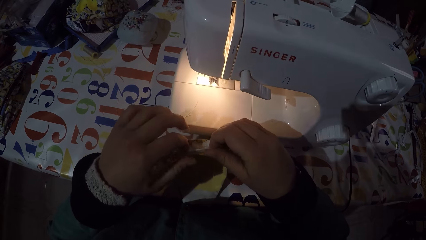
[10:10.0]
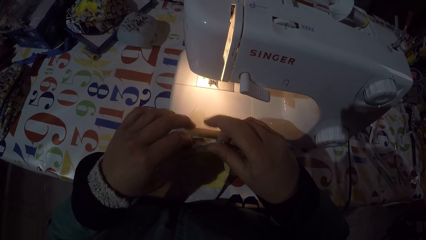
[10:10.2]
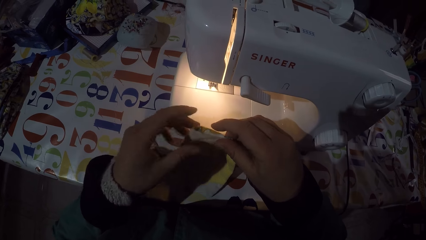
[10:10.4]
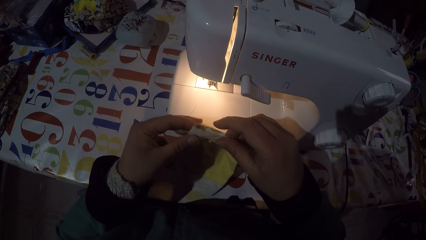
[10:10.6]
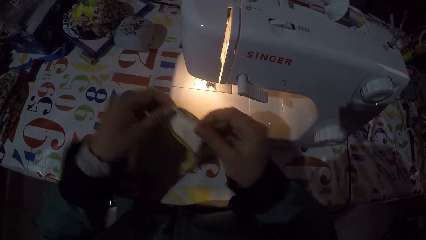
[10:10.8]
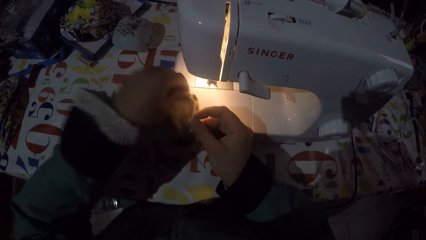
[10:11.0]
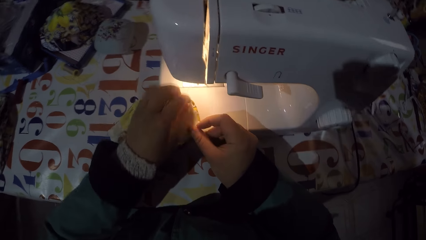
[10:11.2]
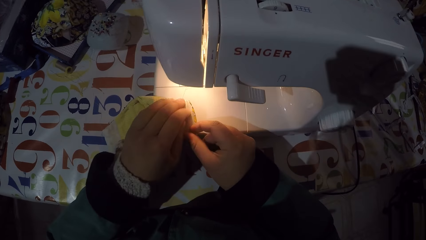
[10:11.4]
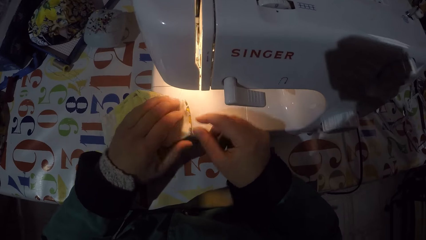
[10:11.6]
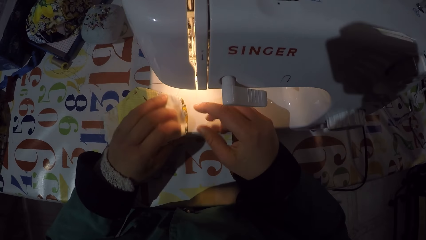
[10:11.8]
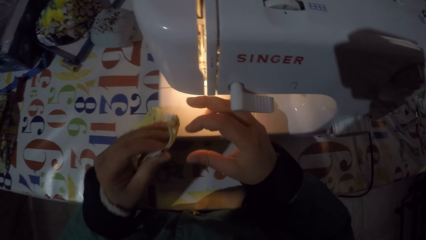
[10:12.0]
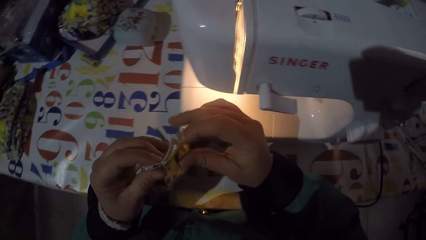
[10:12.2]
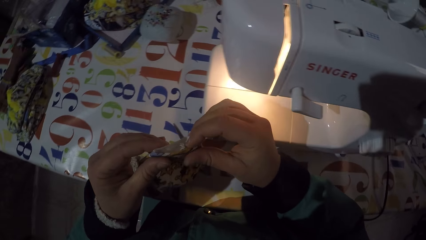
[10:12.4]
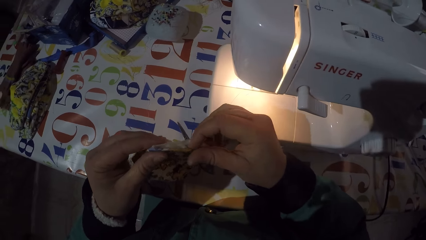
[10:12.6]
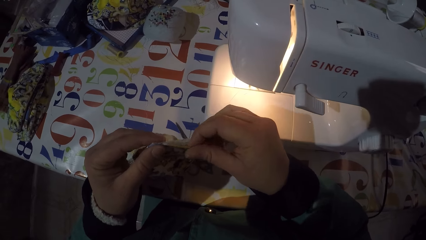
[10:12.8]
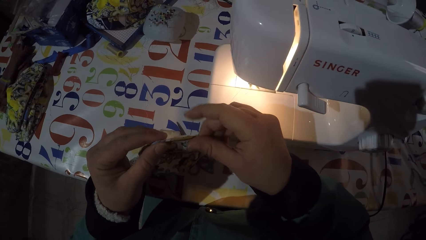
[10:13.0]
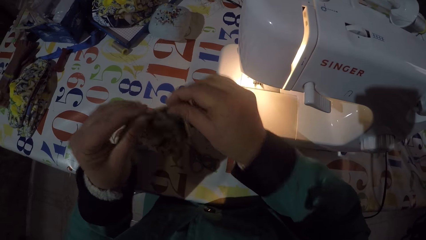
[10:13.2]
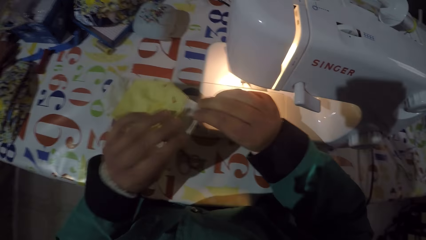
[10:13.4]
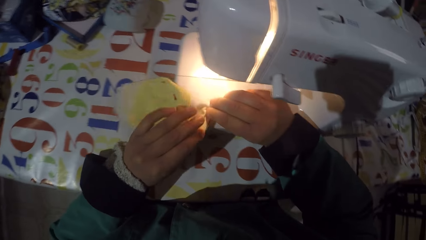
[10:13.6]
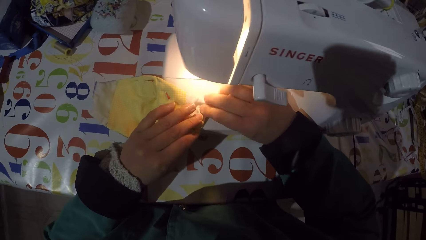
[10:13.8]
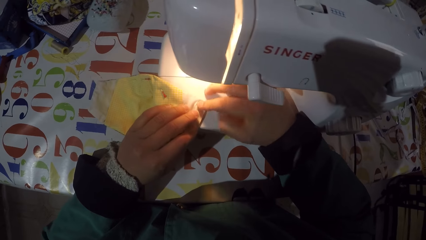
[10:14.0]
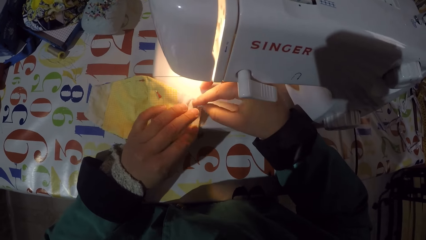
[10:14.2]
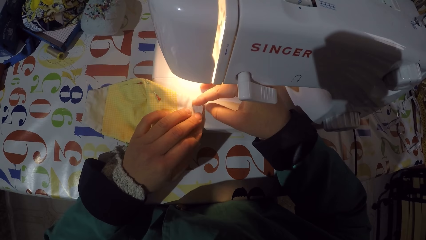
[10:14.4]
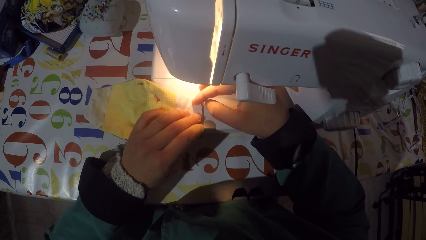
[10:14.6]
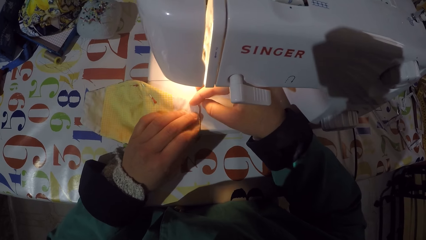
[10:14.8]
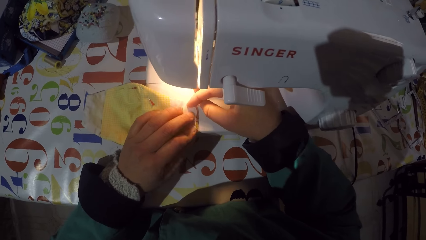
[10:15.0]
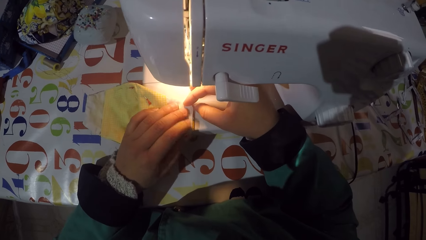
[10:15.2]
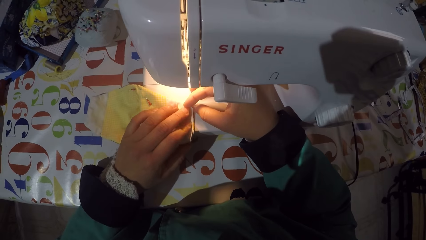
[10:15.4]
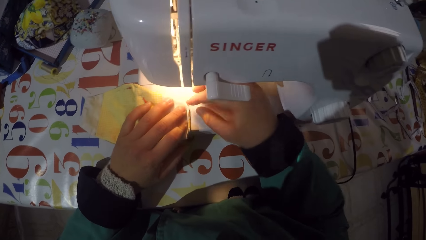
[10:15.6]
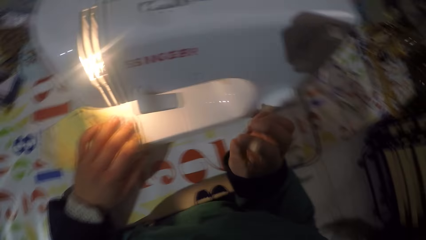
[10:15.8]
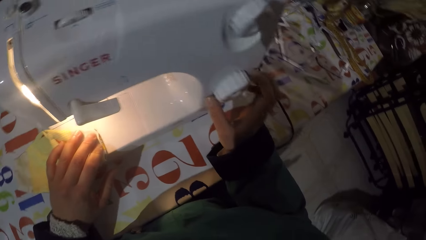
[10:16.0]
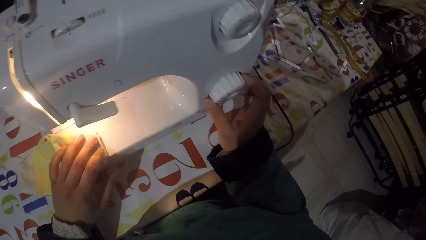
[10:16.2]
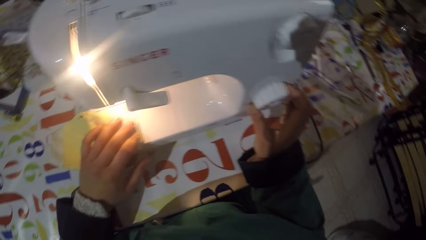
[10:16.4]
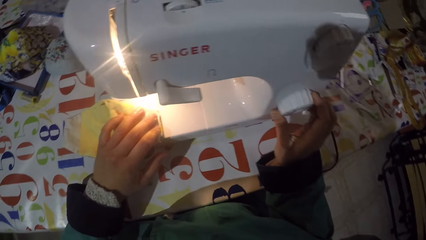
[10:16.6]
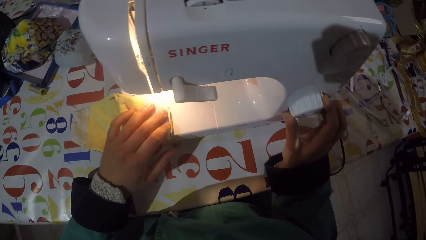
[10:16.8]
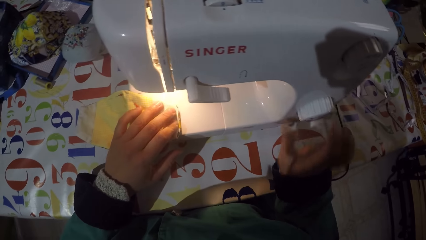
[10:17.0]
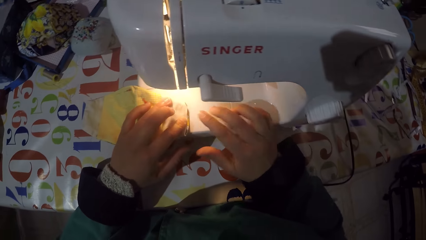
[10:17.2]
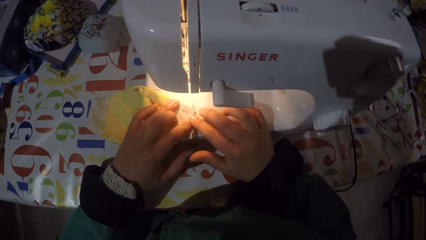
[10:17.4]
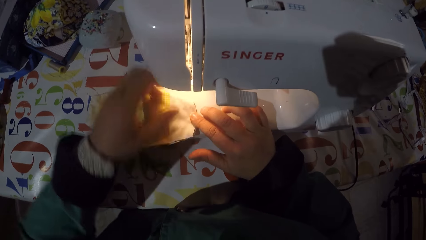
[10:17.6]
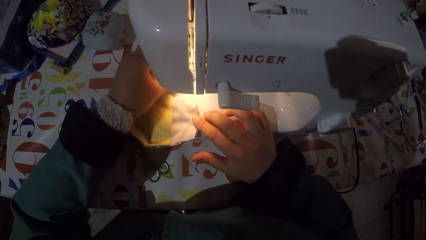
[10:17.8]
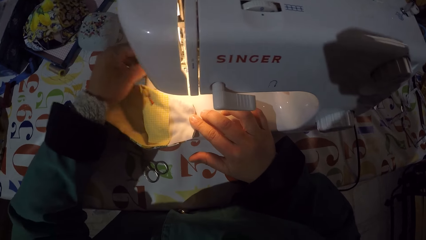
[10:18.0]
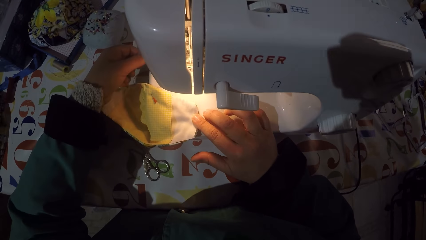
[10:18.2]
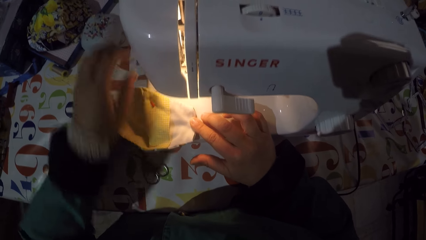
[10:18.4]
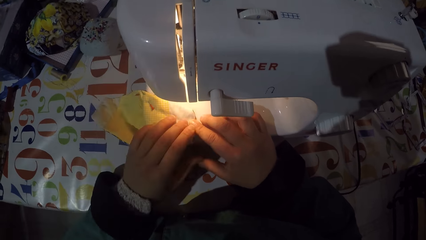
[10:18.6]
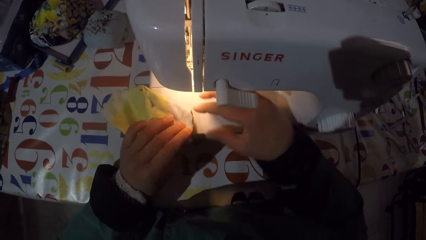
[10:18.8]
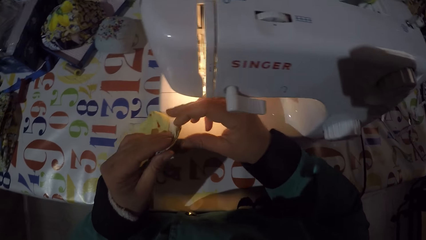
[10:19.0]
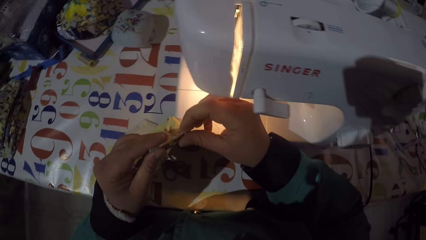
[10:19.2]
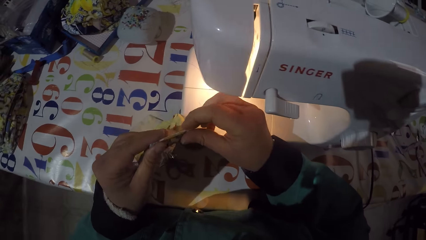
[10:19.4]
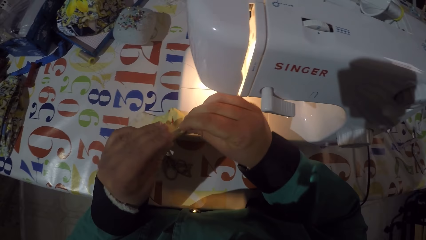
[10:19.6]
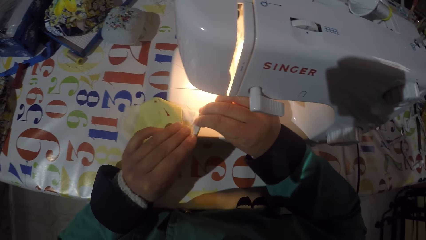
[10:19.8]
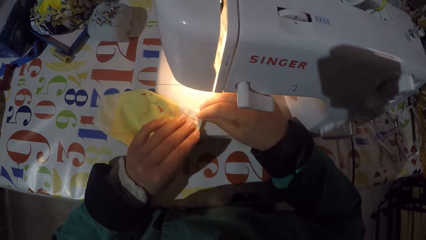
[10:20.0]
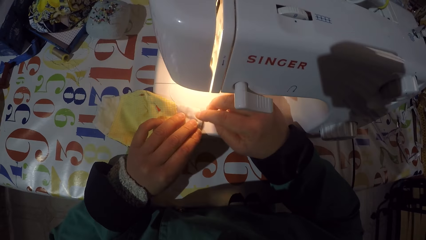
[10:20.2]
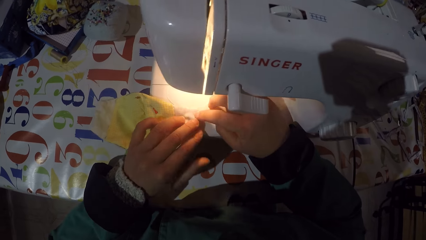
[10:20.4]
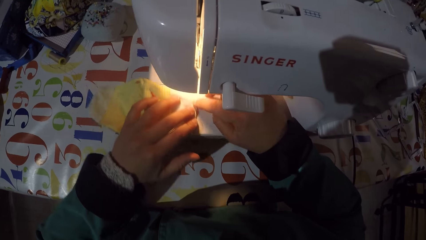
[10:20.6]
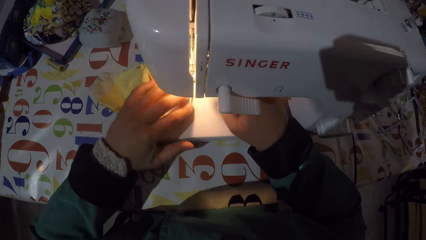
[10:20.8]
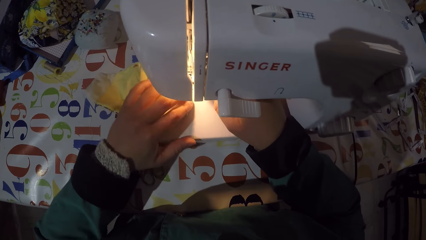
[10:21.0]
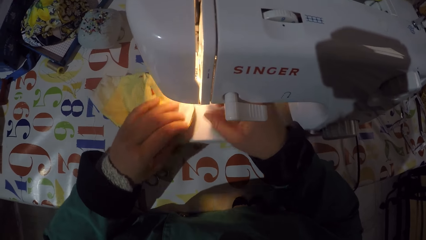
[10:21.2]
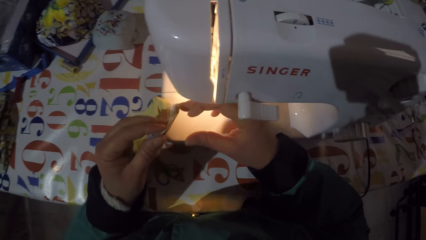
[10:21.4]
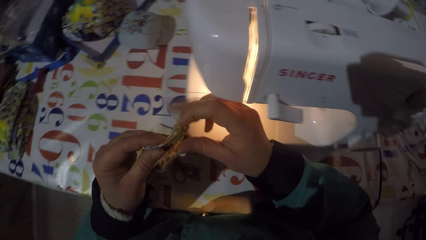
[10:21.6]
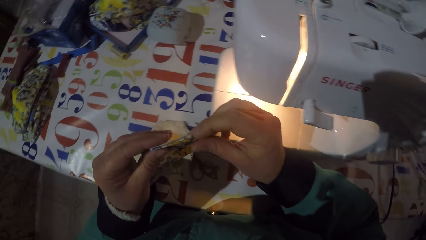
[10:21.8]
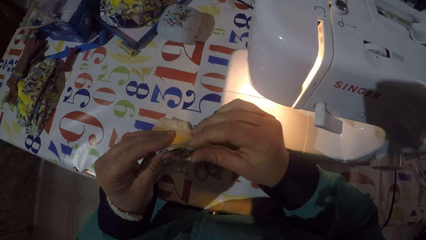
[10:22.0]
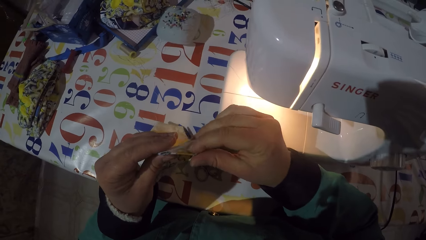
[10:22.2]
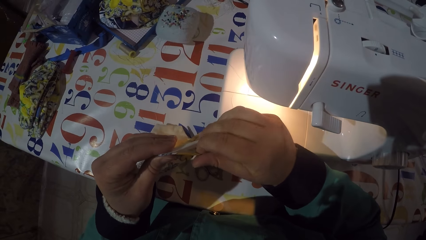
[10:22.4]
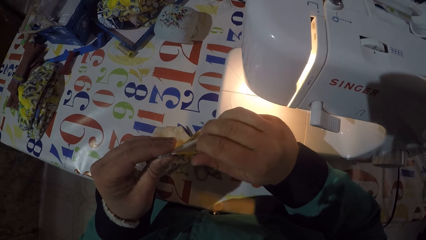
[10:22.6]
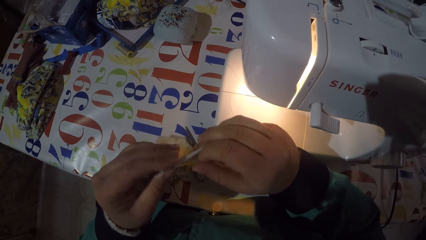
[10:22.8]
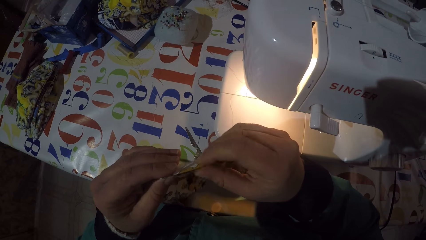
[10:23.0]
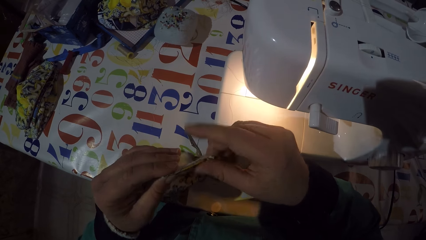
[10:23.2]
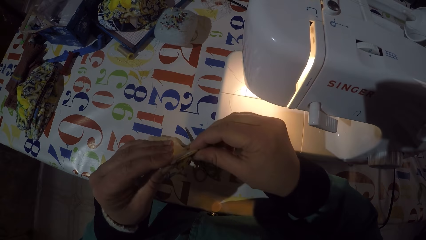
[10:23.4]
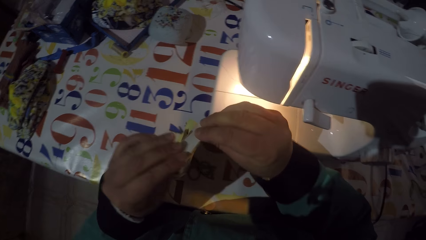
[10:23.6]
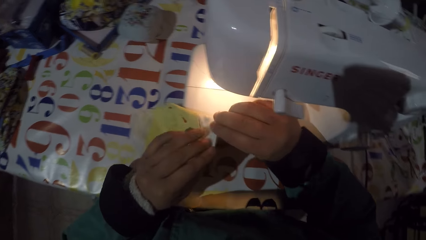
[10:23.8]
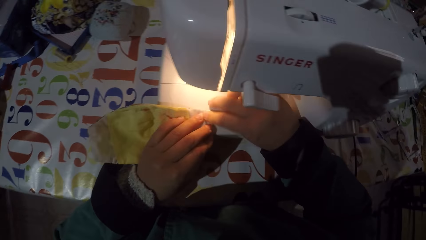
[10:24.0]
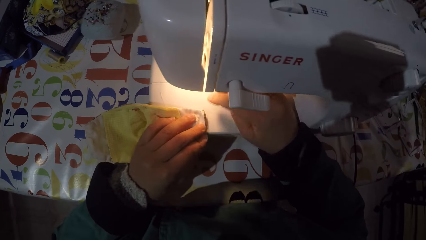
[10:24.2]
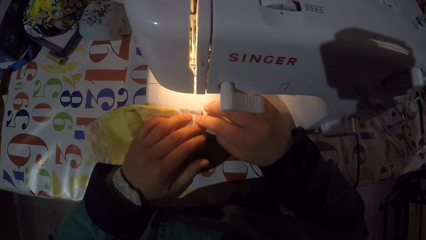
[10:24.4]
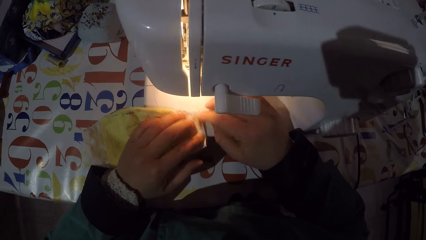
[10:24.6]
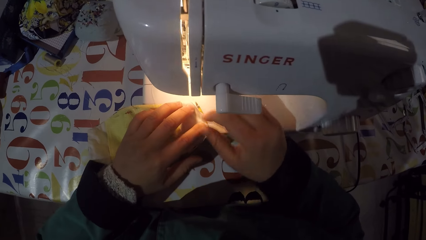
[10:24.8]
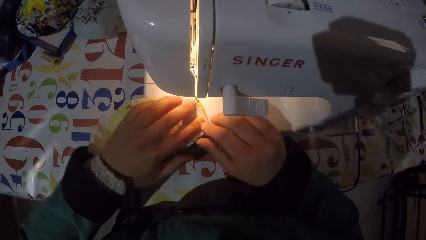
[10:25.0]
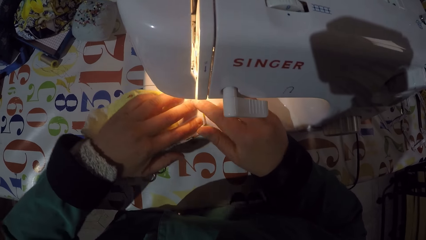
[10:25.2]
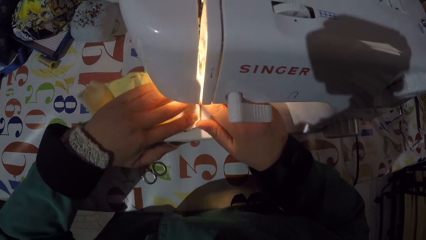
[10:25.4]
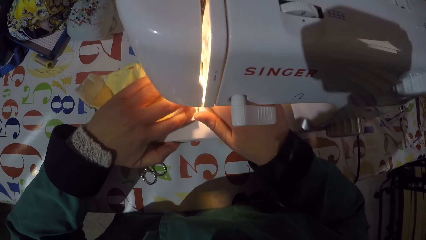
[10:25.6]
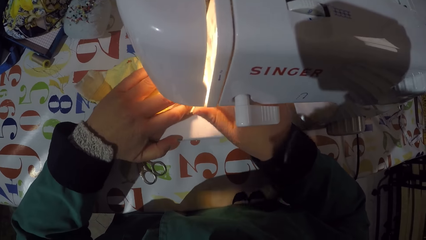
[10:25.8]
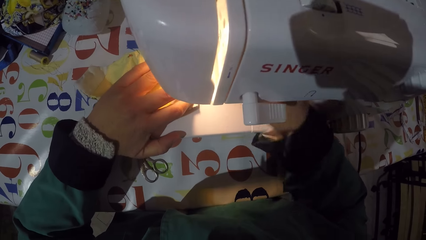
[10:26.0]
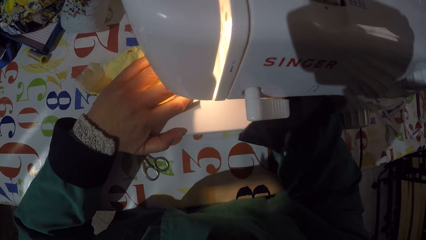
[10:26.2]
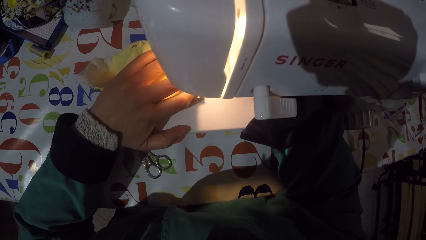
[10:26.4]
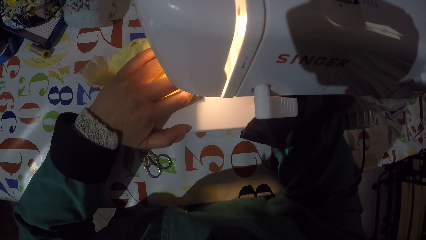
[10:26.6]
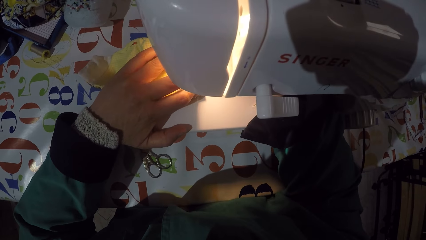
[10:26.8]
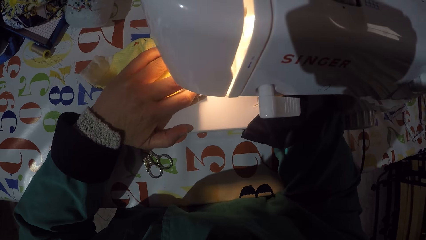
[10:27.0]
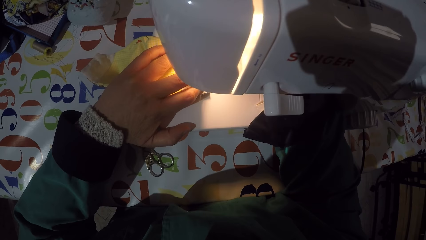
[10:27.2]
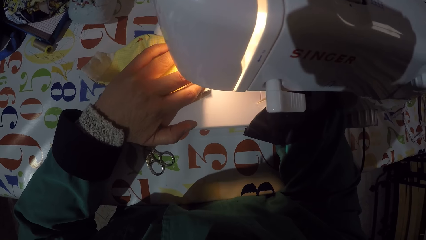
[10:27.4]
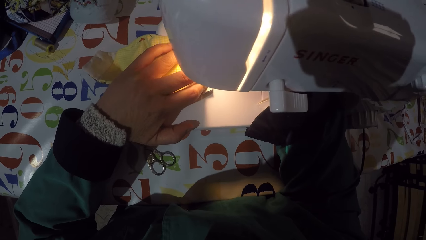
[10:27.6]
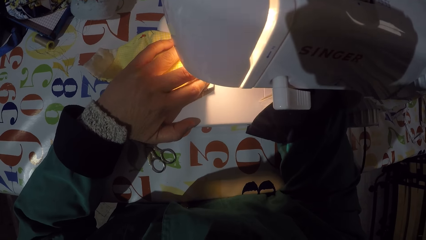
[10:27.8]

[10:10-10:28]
The camera wearer puts a mask in the sewing machine. They remove the mask from the sewing machine. They put the mask in the sewing machine. They adjust a stitch length regulator. They lift the mask from the sewing machine. They put the mask in the sewing machine. They lift the mask from the sewing machine. They put the mask in the sewing machine. They push the mask underneath the needle.
